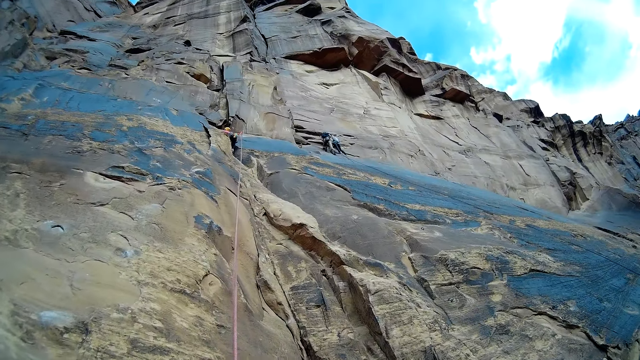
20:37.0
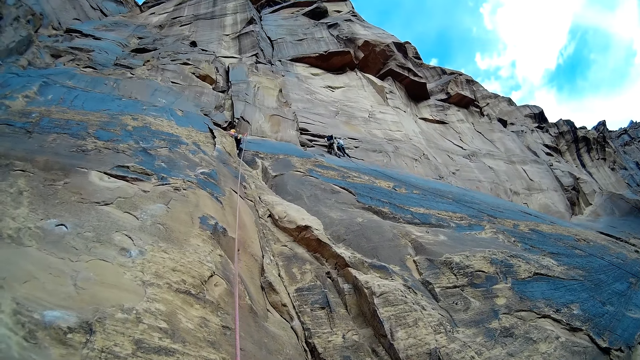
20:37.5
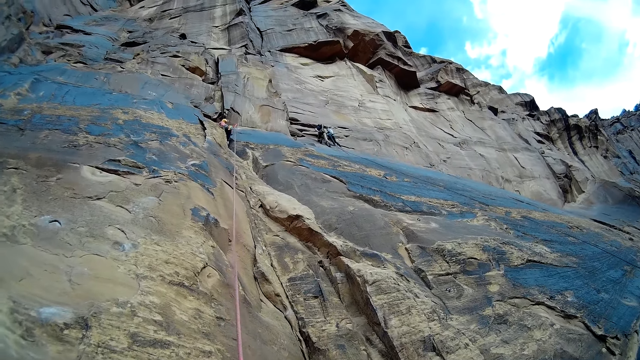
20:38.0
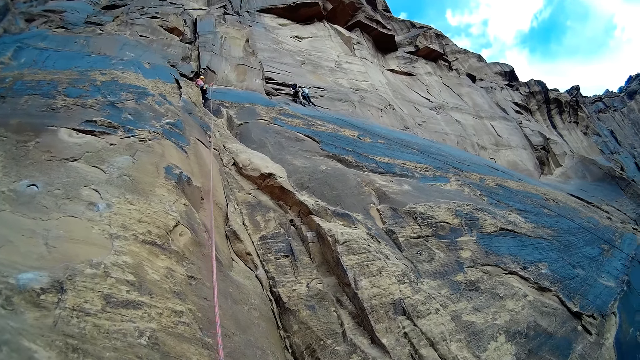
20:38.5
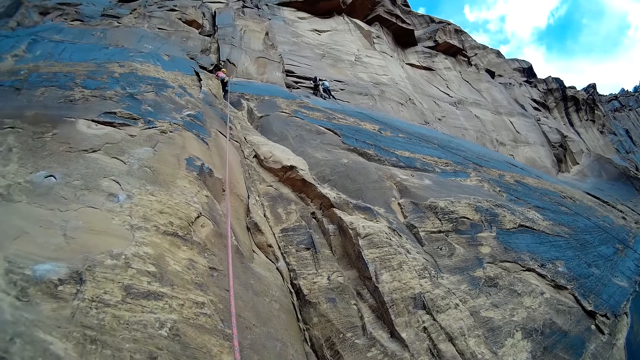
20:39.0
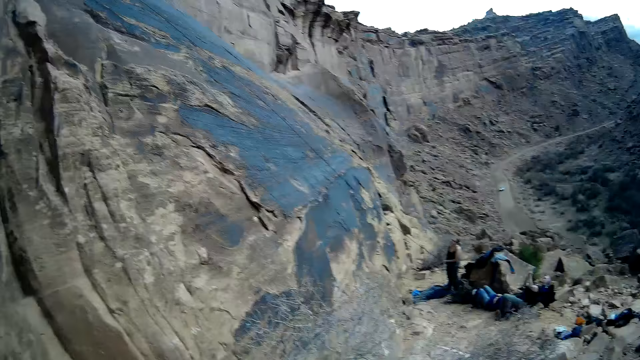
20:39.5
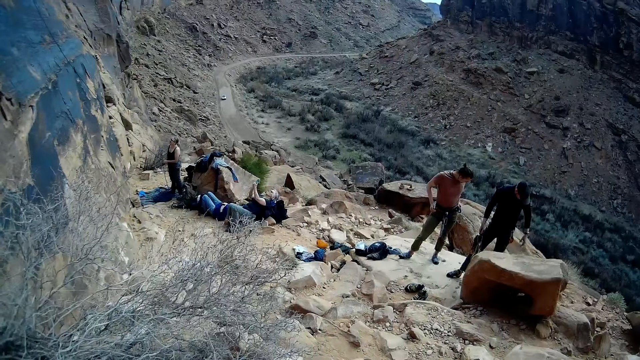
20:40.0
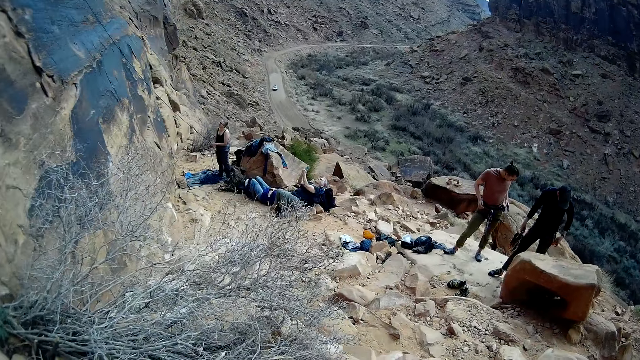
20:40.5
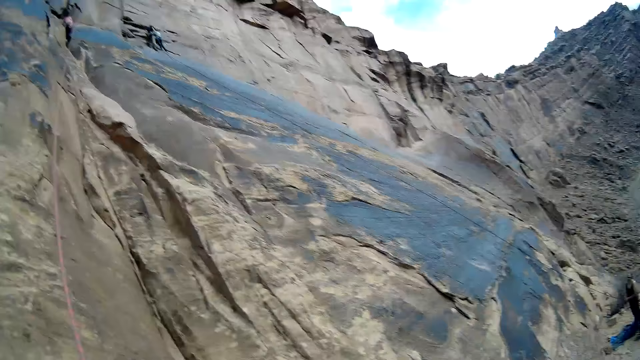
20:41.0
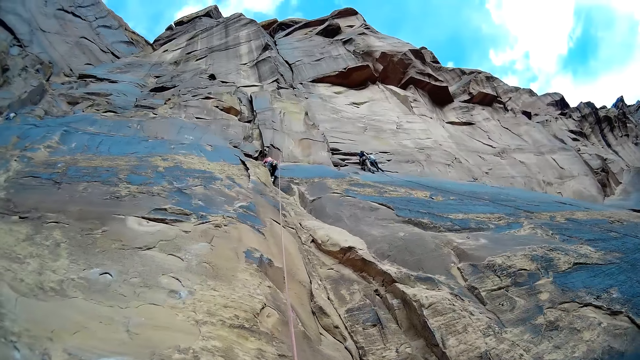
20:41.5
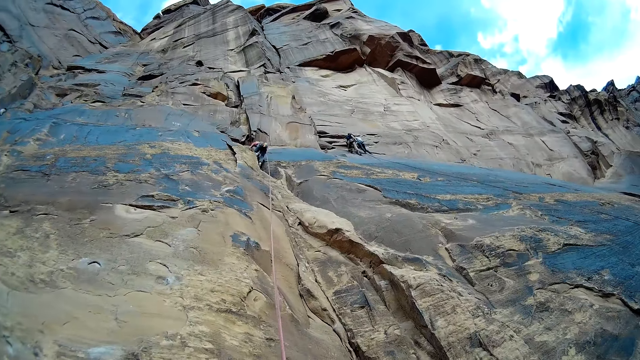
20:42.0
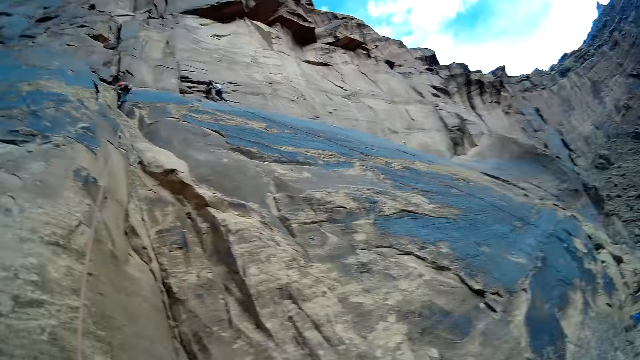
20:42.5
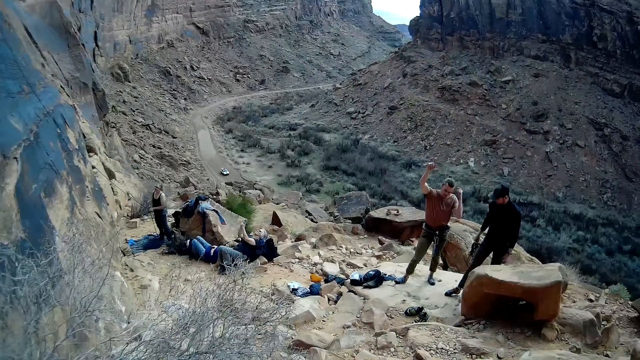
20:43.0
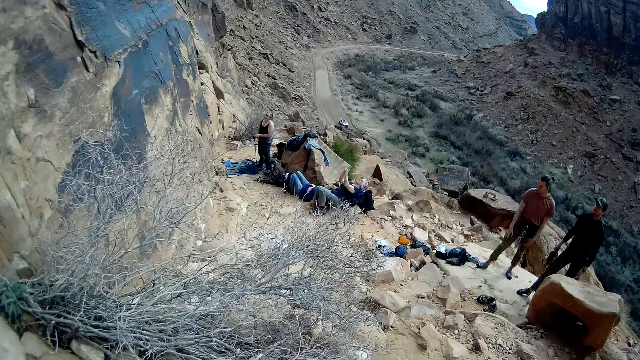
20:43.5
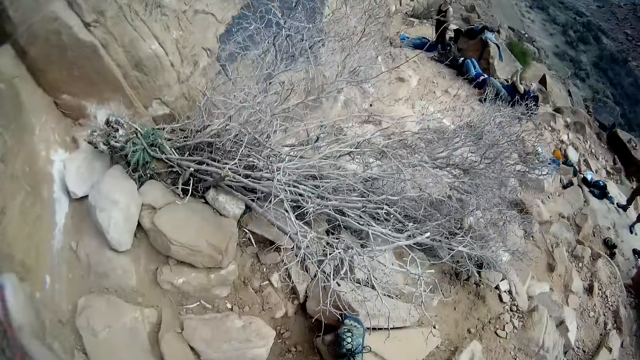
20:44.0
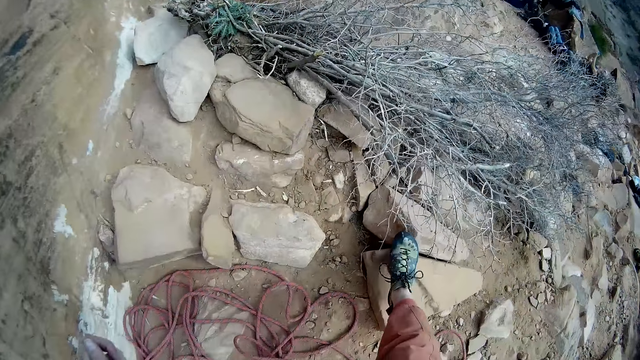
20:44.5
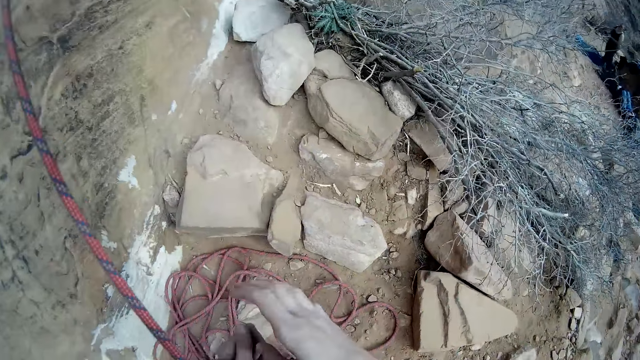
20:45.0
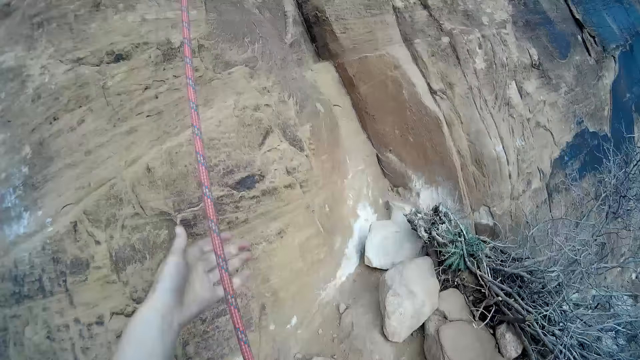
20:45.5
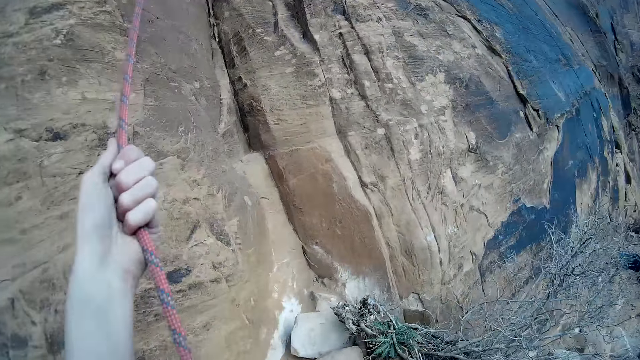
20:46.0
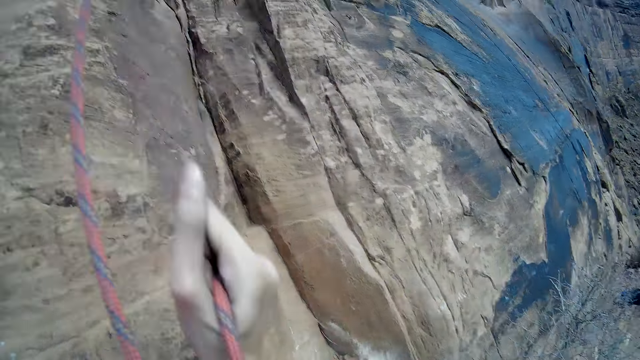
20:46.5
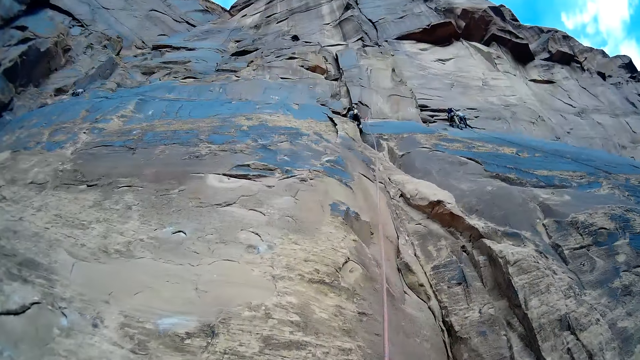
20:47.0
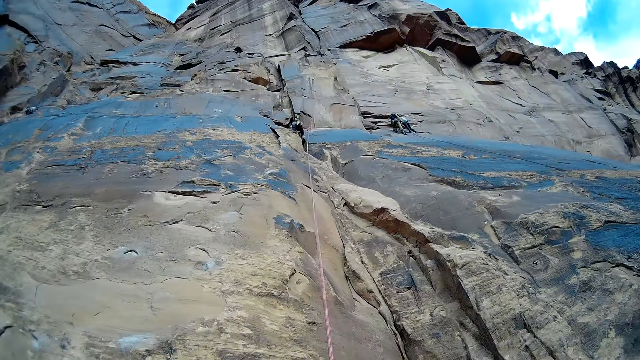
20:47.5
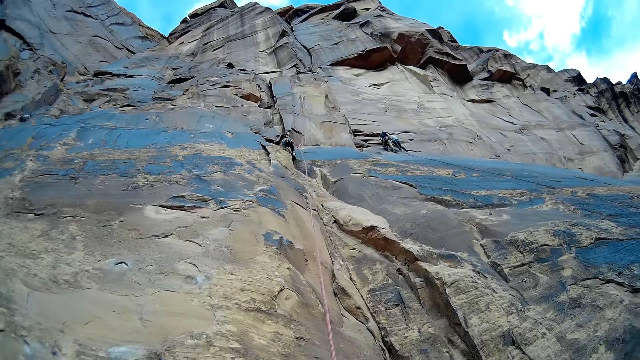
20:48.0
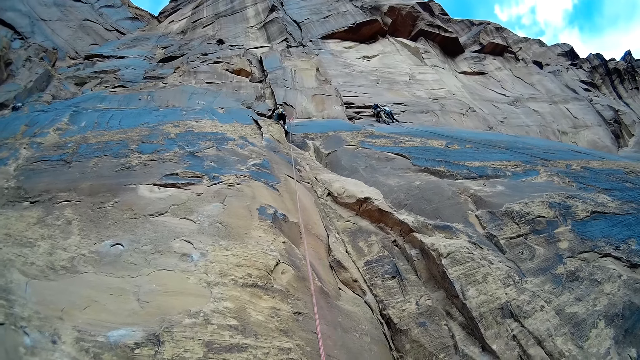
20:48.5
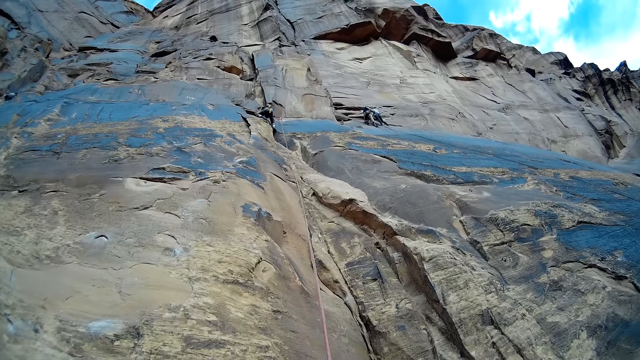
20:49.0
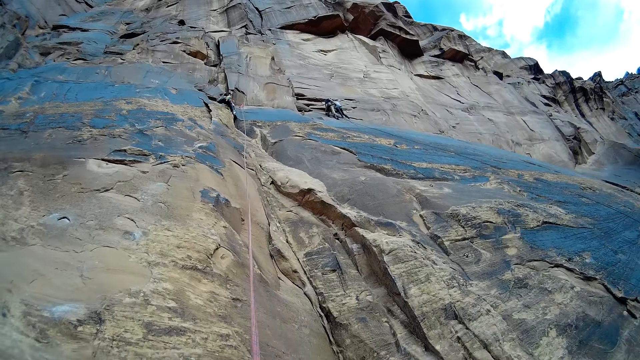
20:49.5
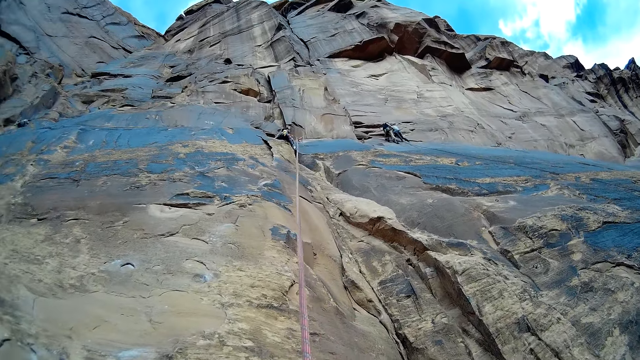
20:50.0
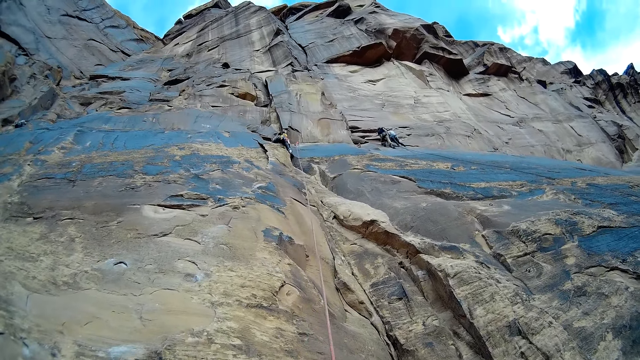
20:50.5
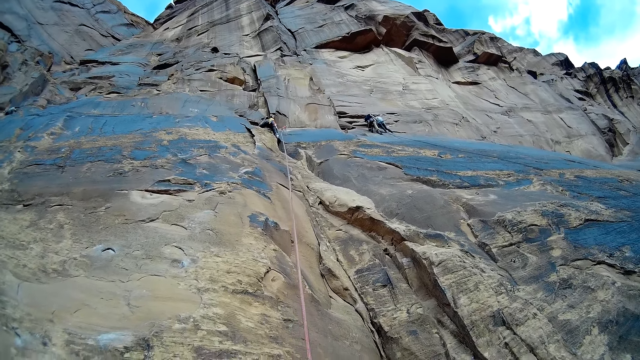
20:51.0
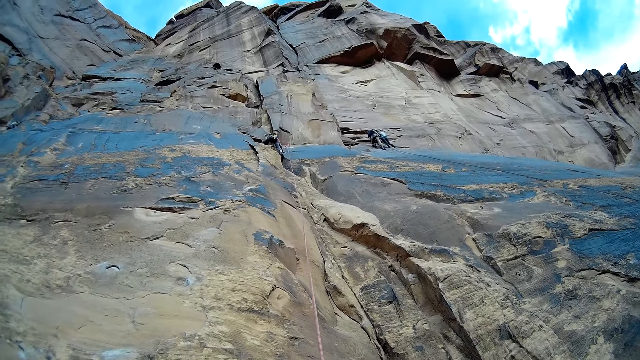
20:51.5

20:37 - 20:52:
The camera wearer looks at the rope. They hold the rope. They look around.

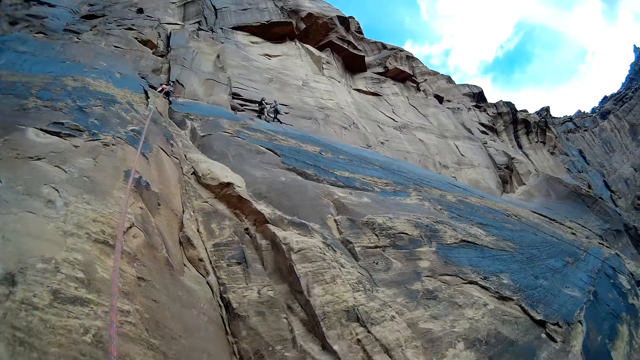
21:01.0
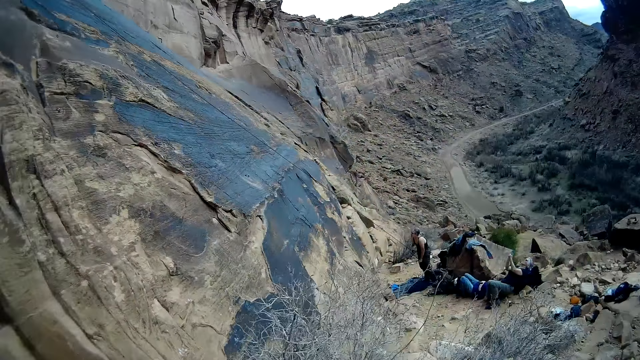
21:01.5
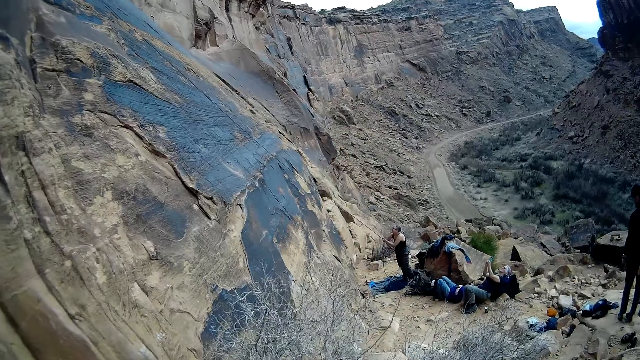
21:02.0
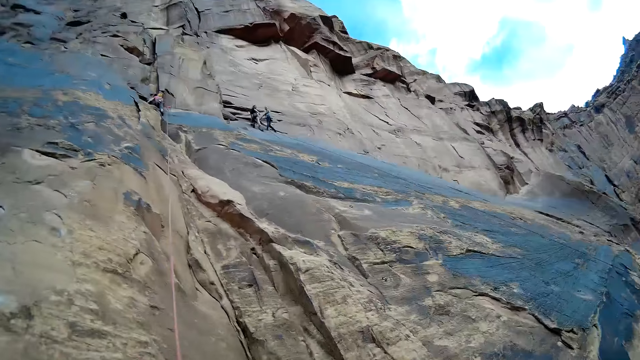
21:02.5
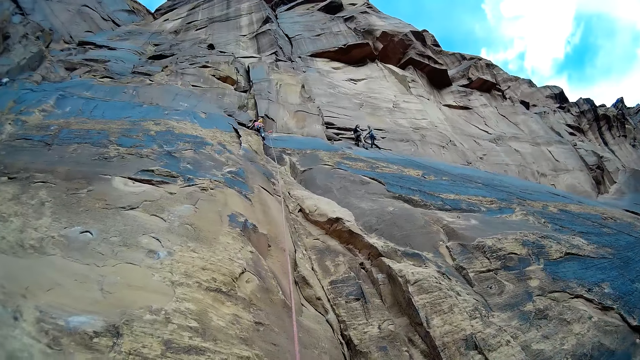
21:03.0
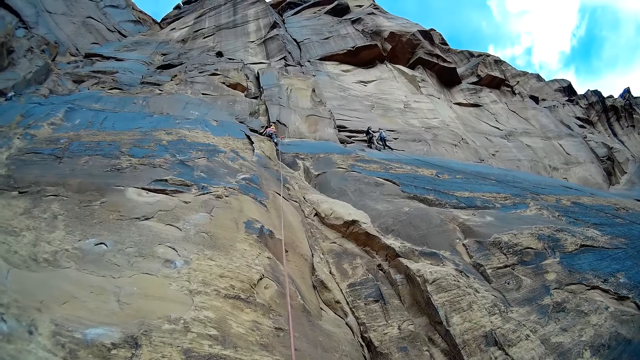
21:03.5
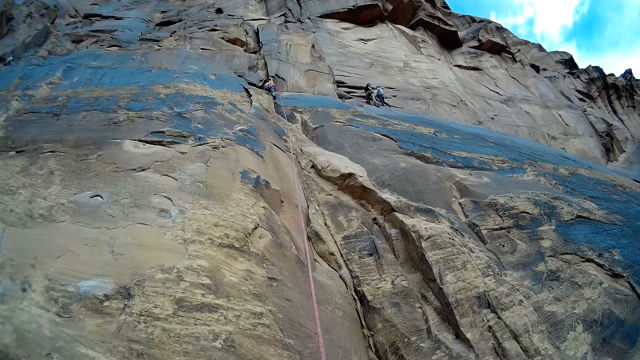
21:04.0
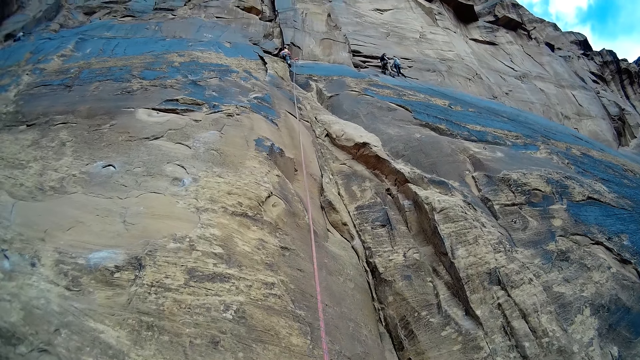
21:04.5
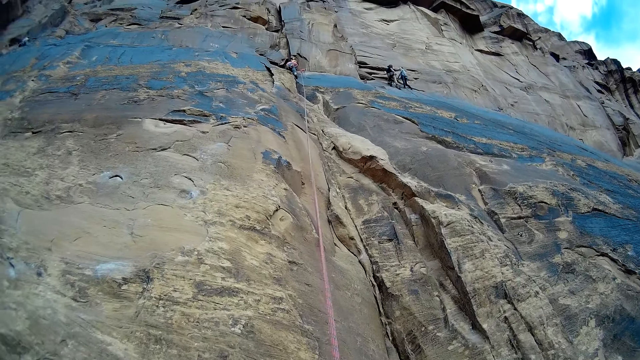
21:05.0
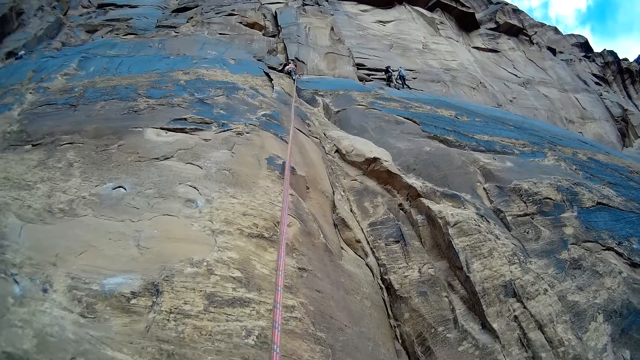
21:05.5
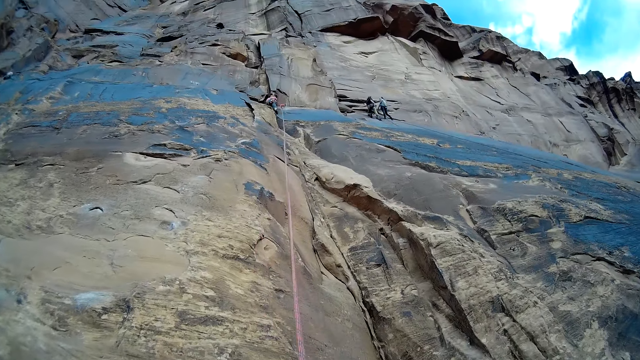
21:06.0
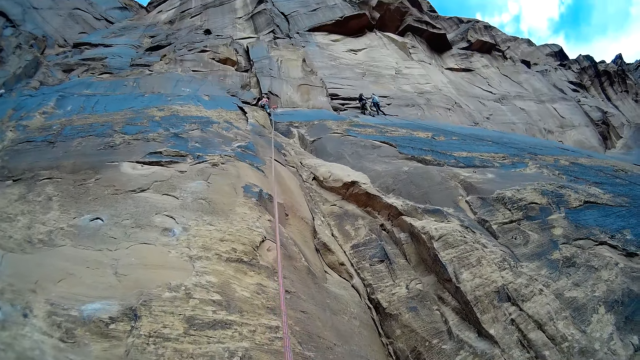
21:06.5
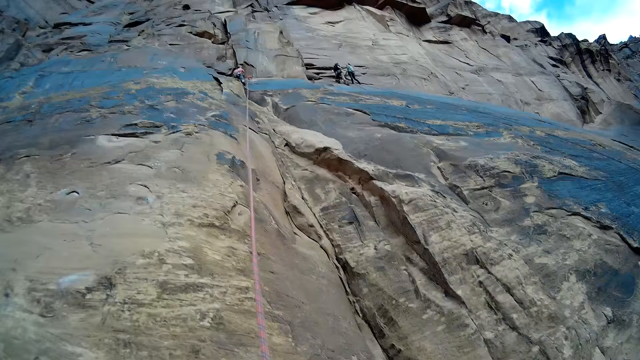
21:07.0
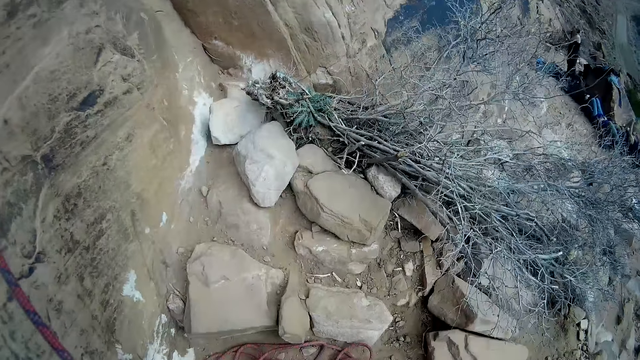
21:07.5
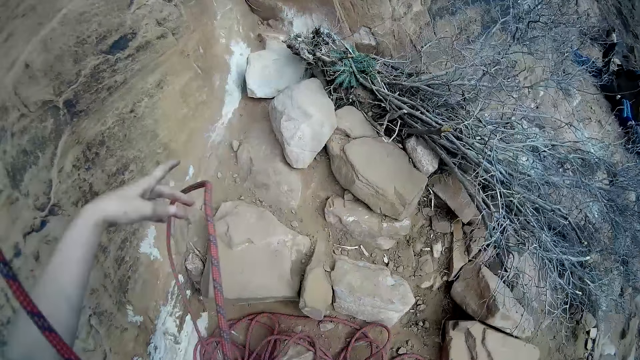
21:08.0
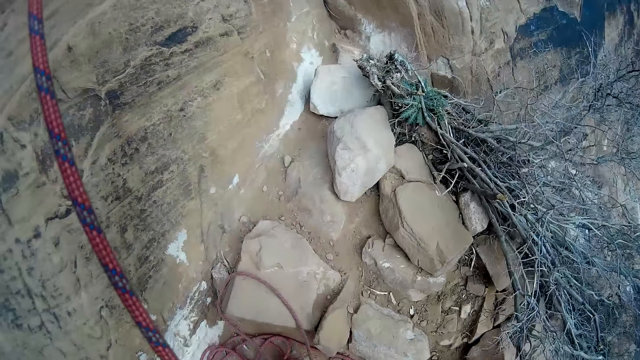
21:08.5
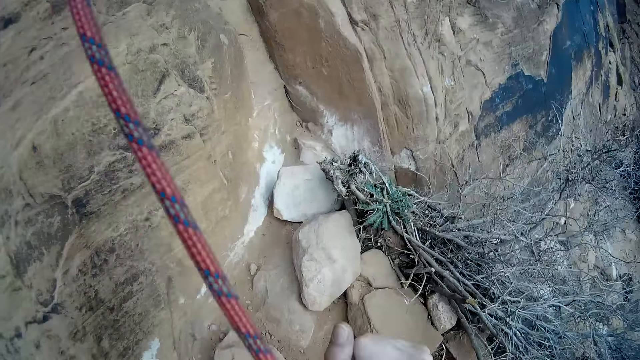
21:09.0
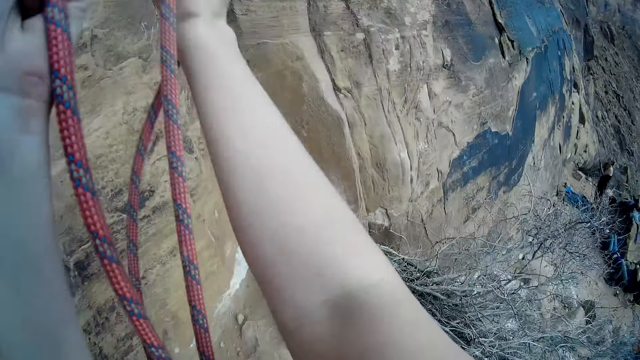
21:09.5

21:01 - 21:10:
The camera wearer pulls the rope. They hold up the rope.
